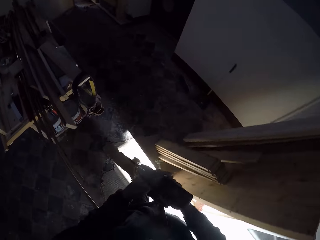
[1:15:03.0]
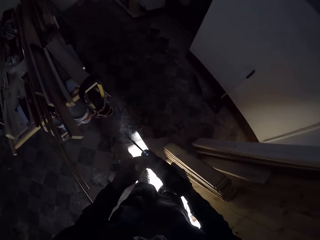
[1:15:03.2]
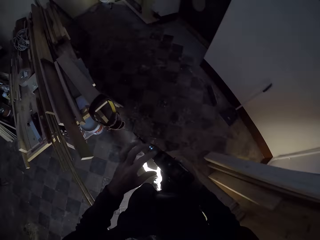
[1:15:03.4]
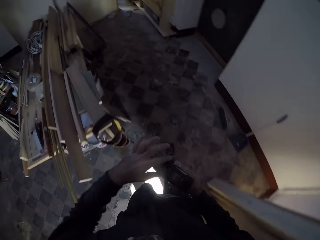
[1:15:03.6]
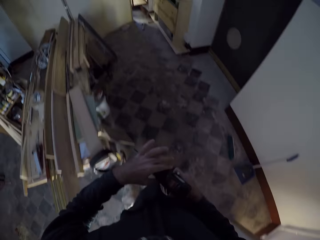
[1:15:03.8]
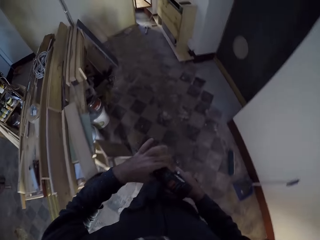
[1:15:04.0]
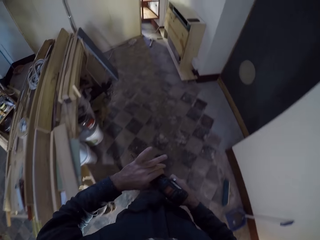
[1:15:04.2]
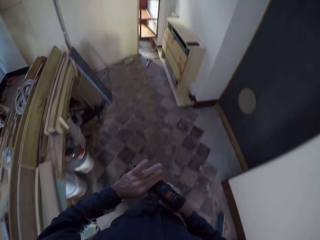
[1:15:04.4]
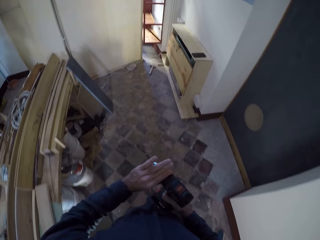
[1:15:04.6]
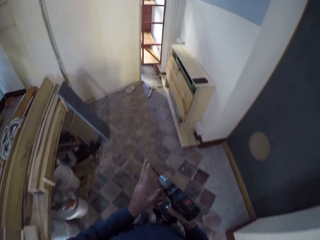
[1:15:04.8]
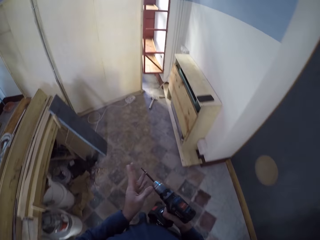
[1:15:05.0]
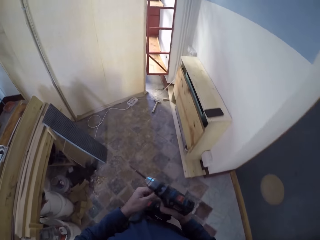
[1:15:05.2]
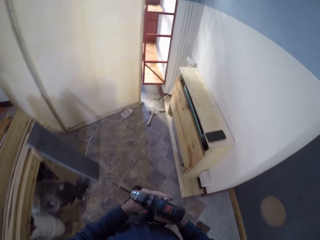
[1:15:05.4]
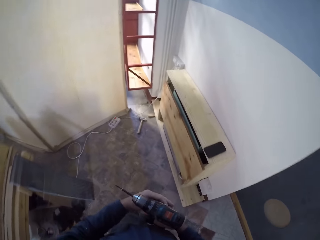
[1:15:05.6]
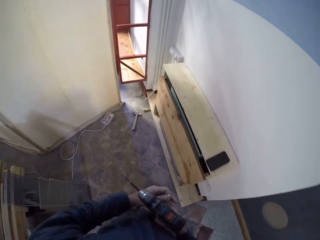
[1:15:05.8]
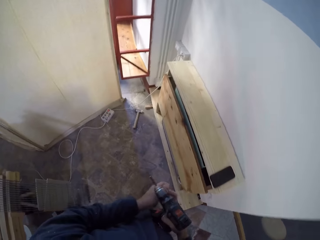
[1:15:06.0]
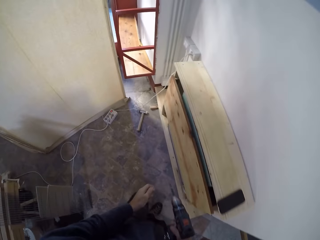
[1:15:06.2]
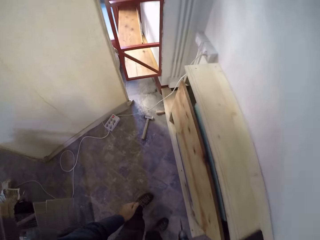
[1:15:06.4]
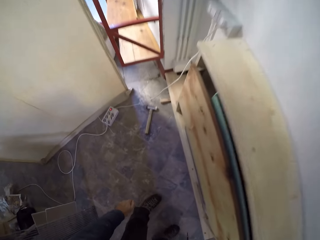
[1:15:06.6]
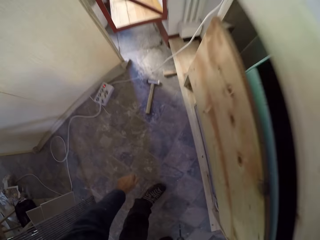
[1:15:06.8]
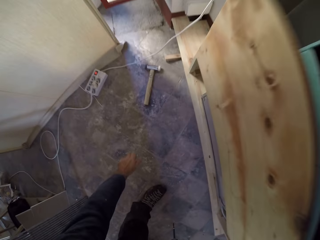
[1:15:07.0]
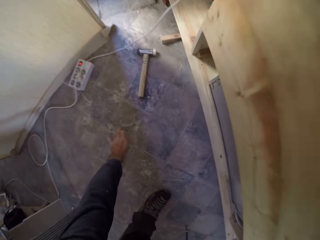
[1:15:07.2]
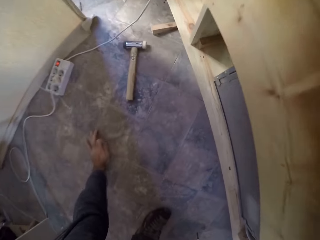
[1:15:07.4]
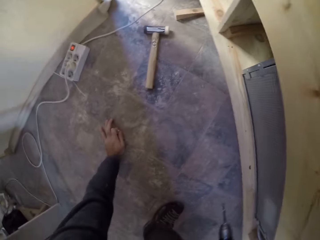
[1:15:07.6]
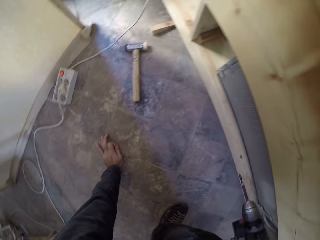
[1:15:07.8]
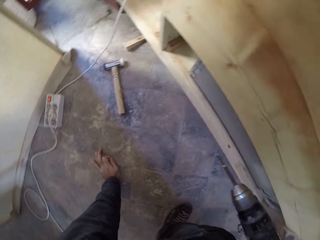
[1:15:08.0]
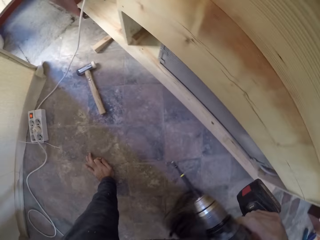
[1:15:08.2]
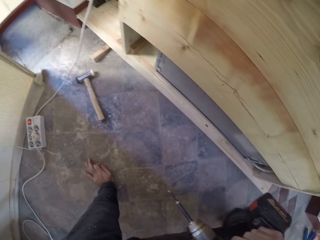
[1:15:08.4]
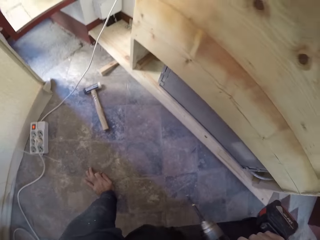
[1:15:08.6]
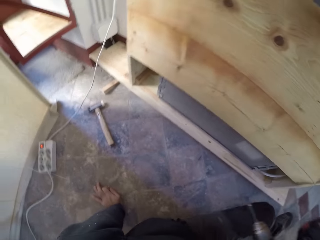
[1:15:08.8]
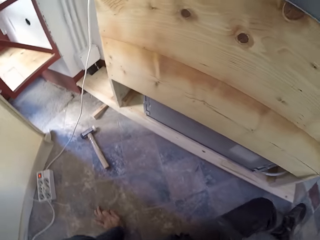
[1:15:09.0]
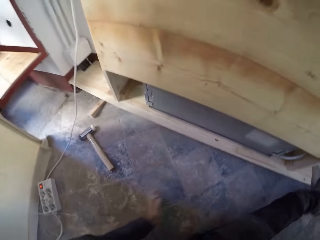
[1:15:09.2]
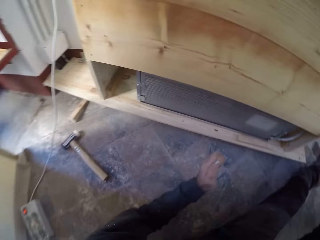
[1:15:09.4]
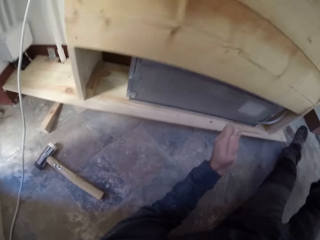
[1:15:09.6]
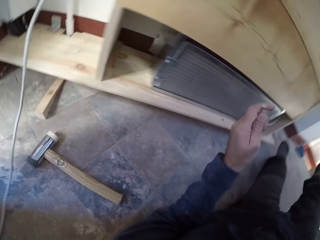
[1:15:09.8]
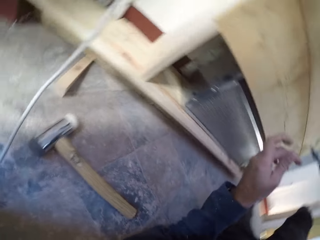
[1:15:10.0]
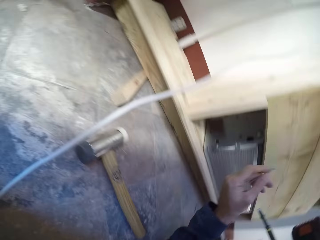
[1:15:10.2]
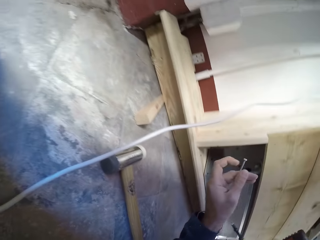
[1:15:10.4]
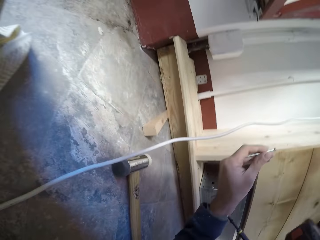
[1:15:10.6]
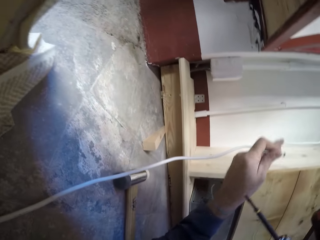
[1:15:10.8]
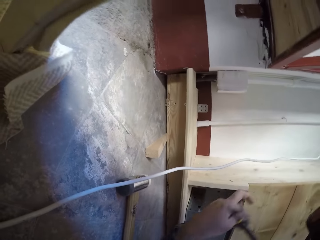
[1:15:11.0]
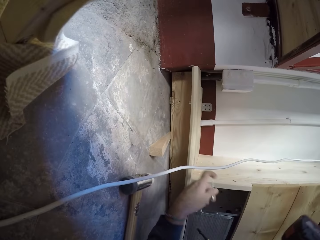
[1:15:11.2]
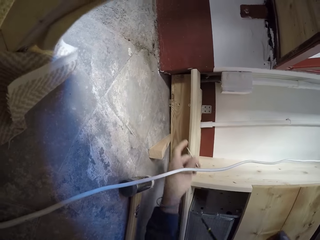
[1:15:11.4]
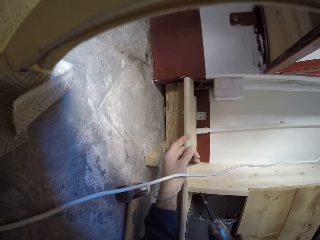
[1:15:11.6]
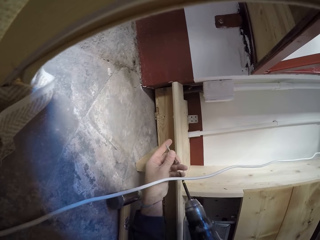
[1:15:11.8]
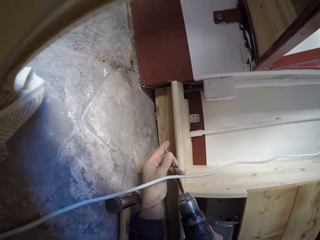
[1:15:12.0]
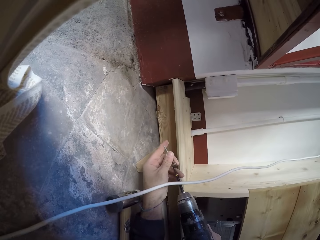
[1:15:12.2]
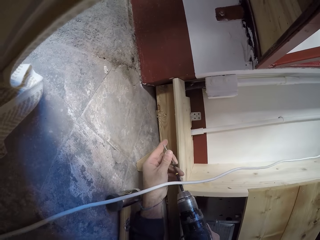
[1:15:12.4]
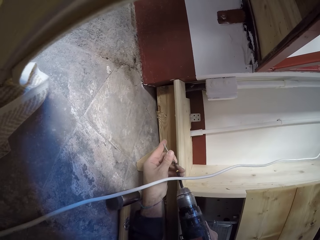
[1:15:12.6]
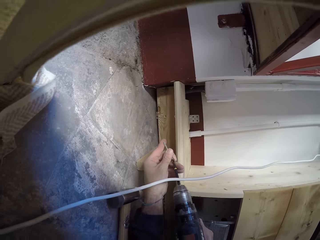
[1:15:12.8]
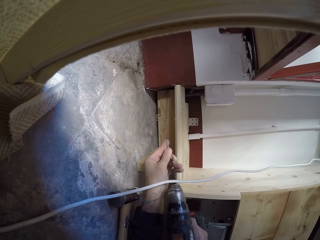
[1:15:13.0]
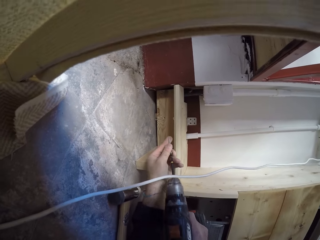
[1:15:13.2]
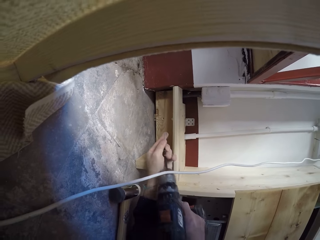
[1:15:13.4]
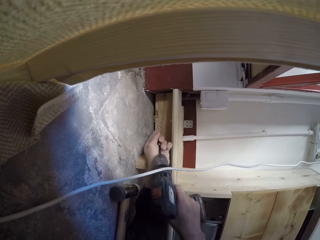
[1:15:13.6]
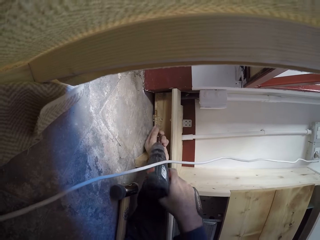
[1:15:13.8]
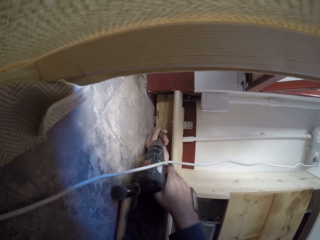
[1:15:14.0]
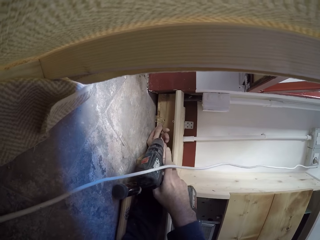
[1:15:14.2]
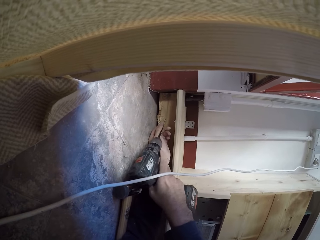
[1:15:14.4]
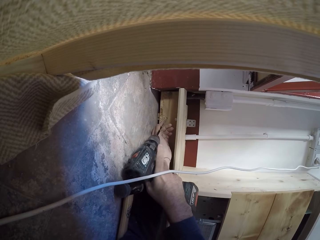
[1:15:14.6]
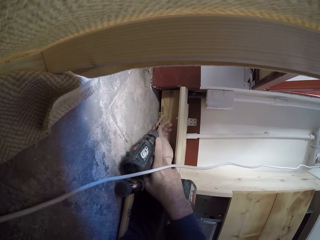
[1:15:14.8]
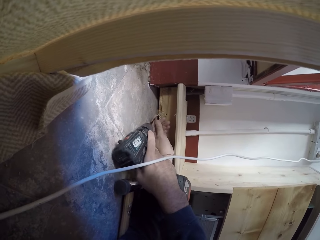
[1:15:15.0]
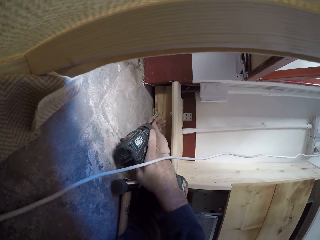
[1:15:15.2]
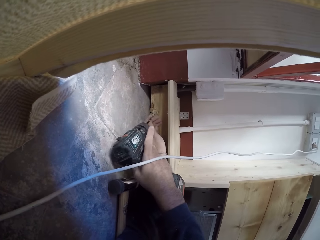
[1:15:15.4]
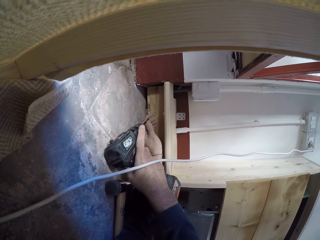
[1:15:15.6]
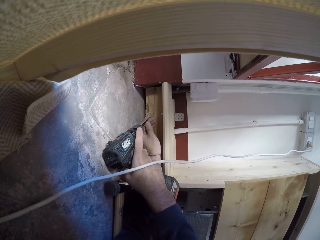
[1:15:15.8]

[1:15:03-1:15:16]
The camera wearer adjusts the chuck collar of the power drill with his left hand. He passes the screw to his left hand. He sits down. He fits in the screw into the drill bit of the power drill with his left hand. He hooks the screw into a hole on the wooden furniture with the power drill together with both hands.

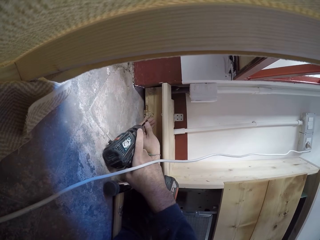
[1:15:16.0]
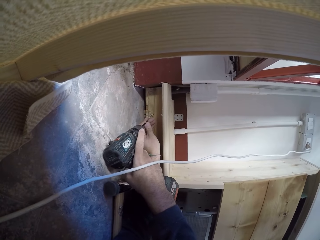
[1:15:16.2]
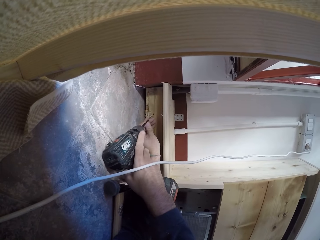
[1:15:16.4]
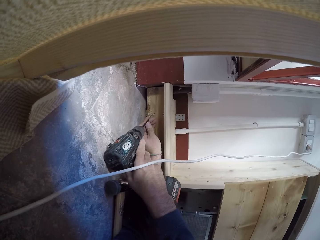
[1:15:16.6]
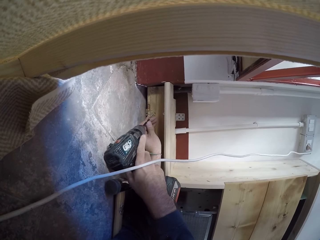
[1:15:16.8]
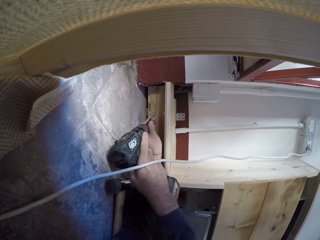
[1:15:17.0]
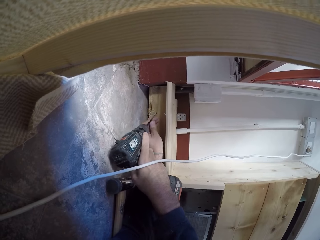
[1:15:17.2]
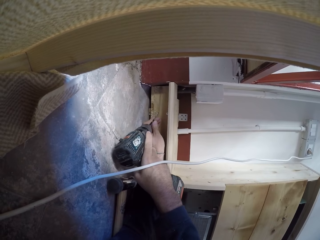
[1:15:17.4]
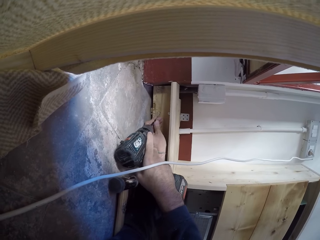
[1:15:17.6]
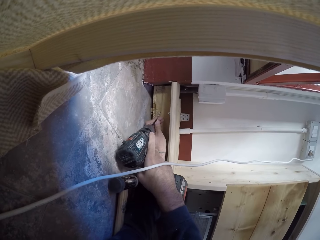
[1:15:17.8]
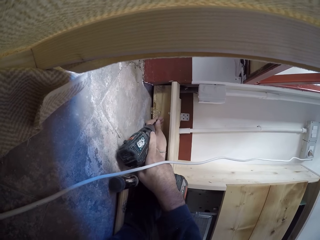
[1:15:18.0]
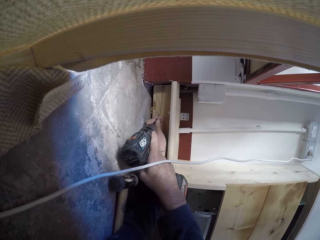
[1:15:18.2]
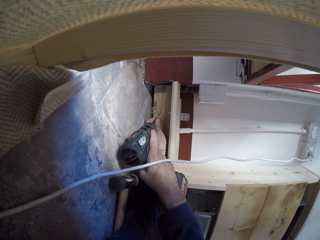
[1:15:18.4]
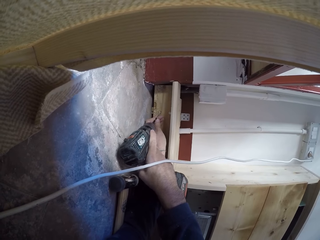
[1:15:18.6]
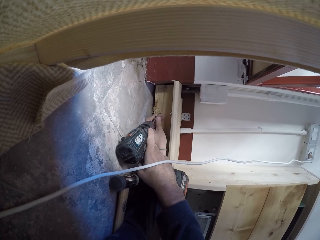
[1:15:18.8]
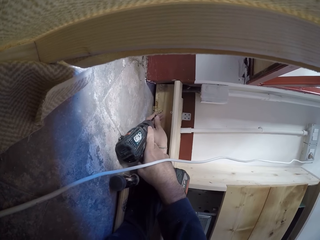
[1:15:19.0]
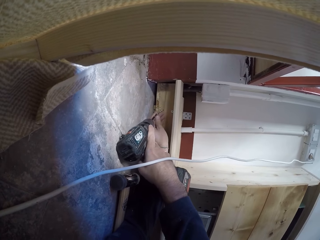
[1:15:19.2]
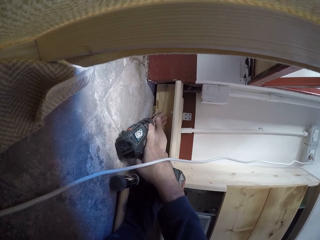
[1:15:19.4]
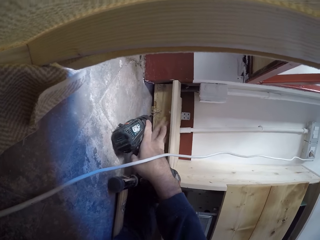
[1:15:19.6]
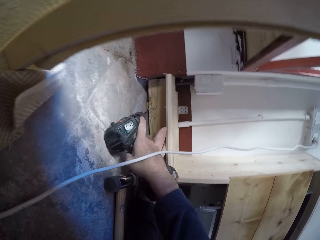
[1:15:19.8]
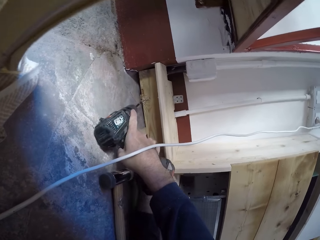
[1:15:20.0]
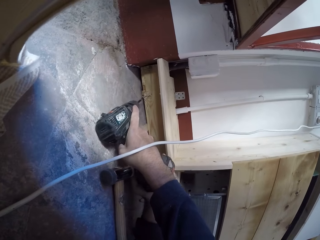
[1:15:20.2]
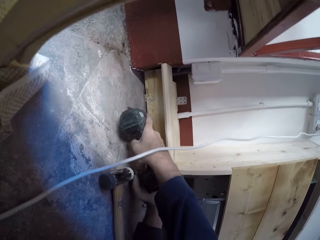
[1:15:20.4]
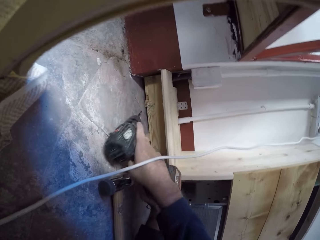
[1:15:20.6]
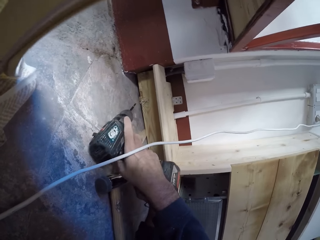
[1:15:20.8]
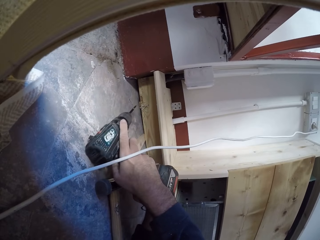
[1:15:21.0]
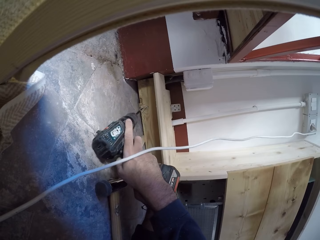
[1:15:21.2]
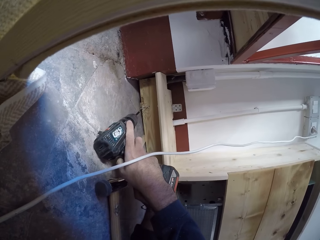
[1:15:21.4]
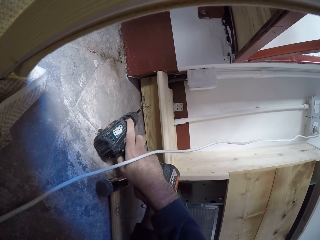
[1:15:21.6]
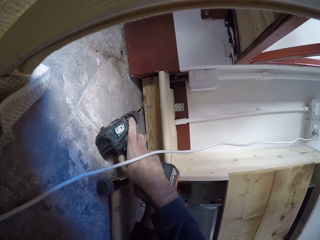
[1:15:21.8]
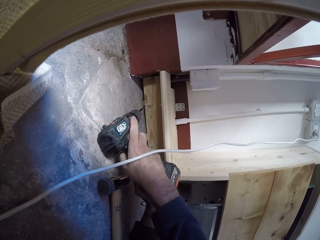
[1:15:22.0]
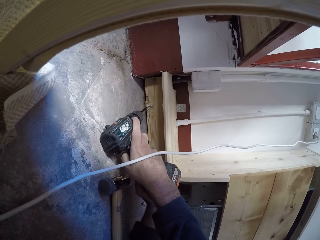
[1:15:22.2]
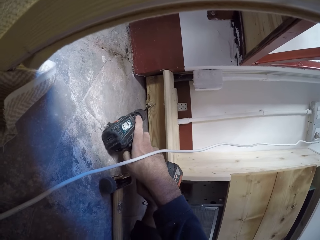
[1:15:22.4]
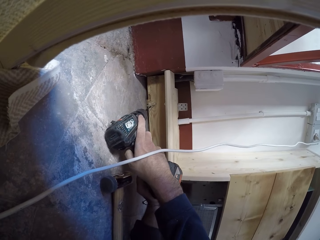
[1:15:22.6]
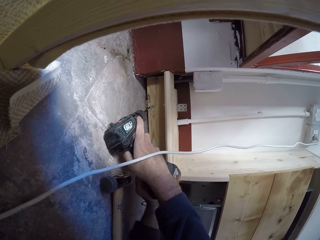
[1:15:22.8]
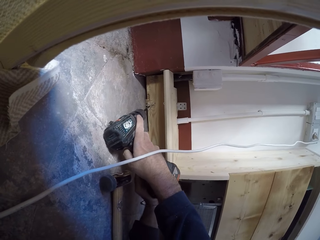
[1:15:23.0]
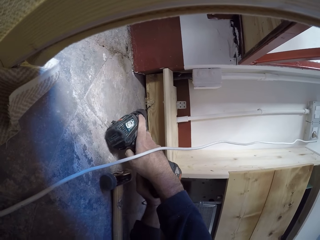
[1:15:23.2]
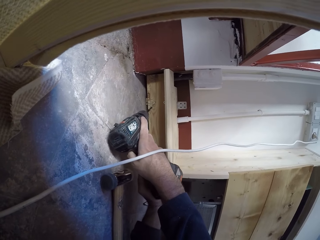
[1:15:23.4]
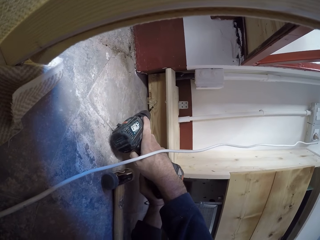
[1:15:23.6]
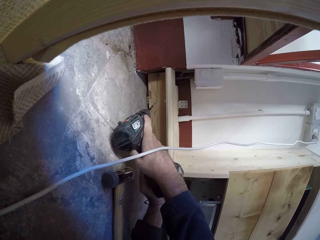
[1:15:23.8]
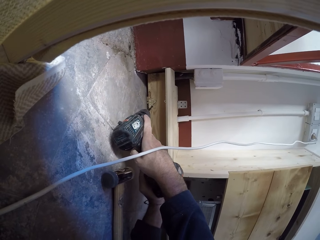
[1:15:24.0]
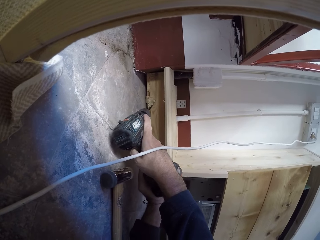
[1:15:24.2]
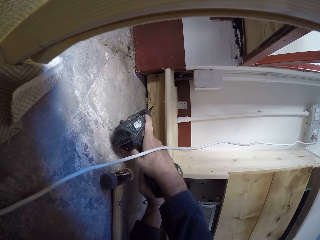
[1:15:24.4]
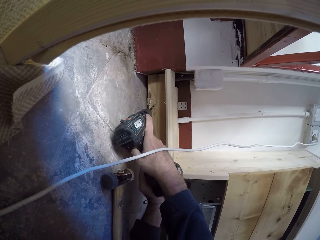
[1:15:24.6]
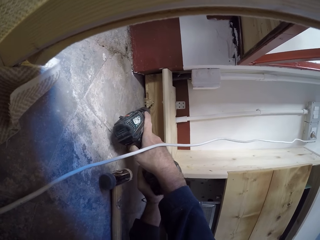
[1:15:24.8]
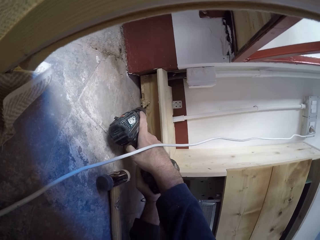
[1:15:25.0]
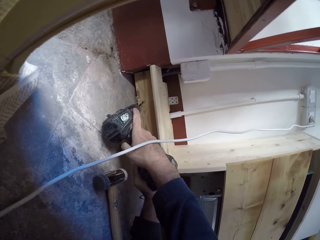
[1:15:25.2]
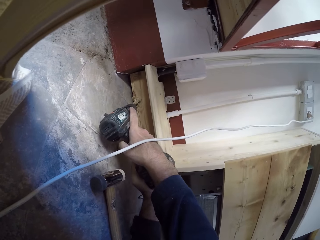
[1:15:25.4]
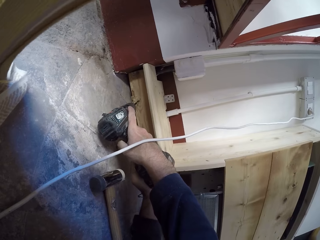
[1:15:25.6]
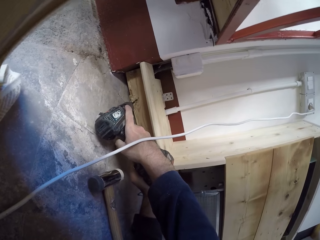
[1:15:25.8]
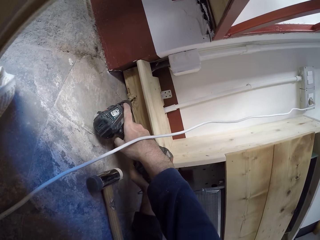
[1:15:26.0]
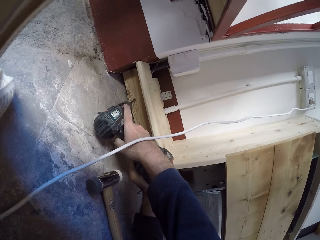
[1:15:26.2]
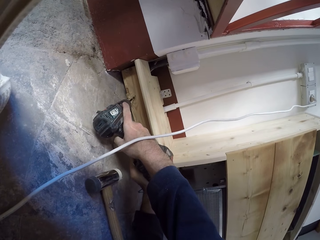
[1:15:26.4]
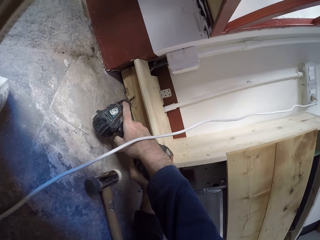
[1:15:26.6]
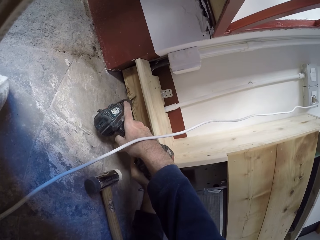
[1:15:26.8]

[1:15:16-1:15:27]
The camera wearer drills on the wood. They stop to drill. They drill in the screw into the wooden furniture with the power drill together with both hands.
